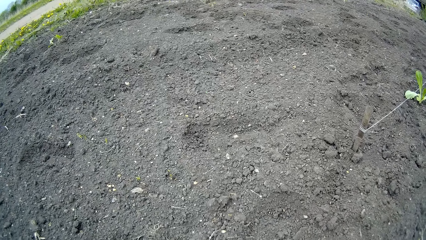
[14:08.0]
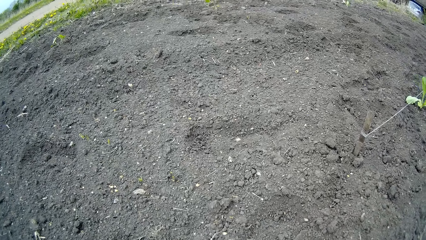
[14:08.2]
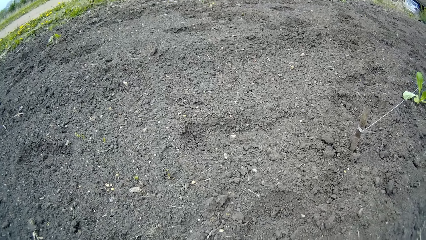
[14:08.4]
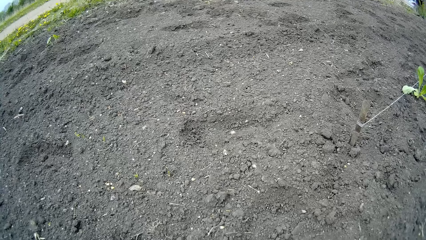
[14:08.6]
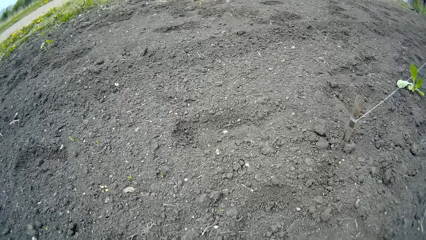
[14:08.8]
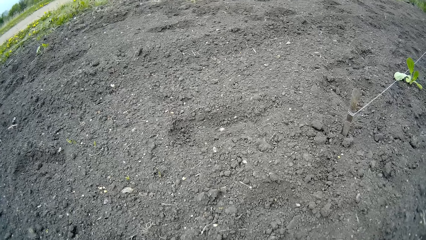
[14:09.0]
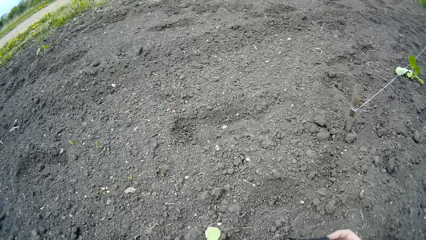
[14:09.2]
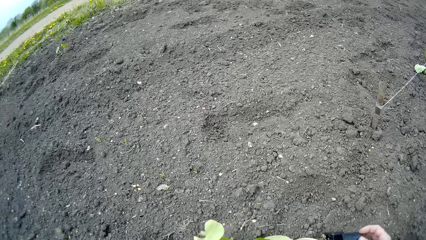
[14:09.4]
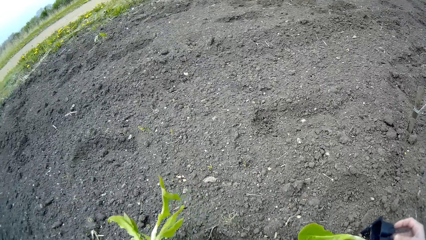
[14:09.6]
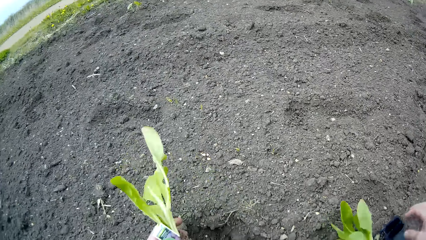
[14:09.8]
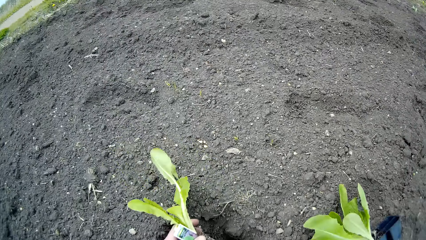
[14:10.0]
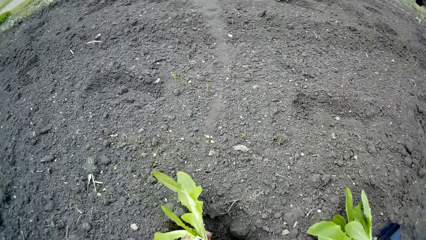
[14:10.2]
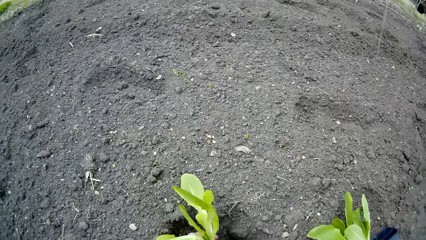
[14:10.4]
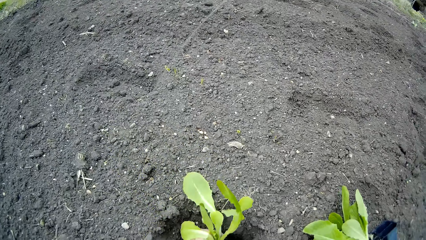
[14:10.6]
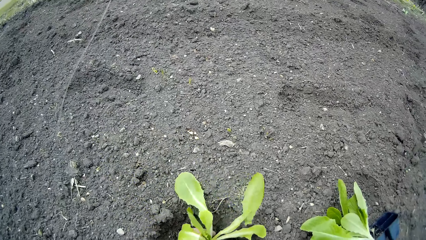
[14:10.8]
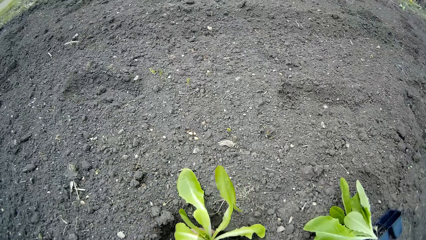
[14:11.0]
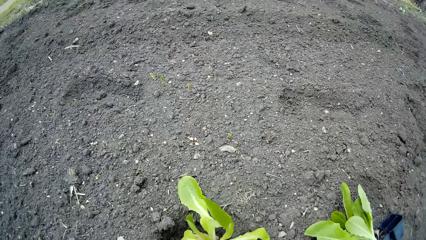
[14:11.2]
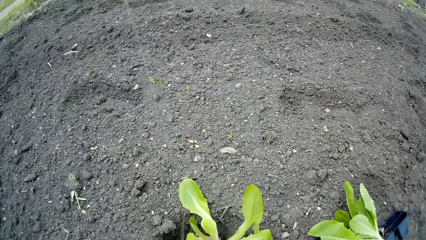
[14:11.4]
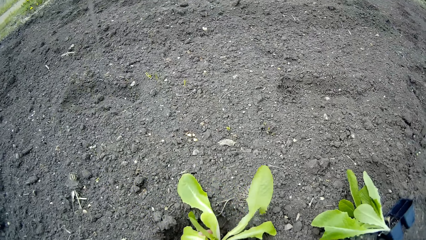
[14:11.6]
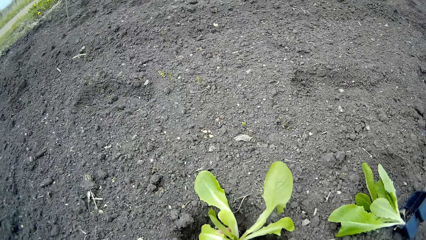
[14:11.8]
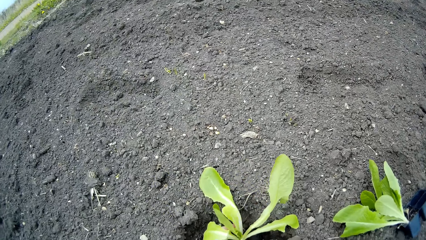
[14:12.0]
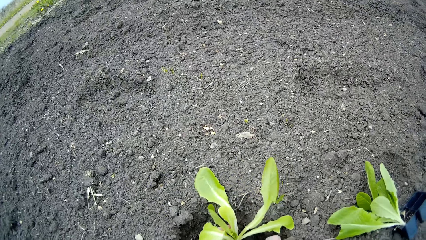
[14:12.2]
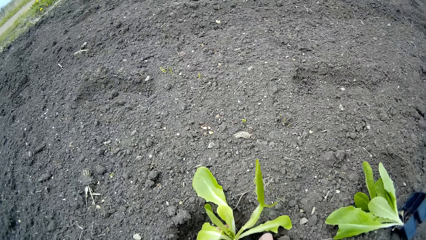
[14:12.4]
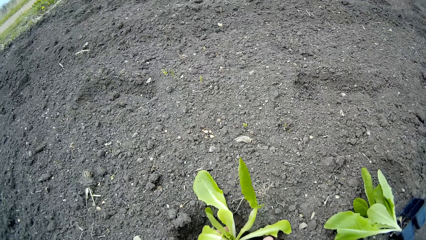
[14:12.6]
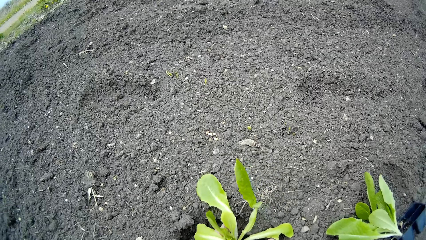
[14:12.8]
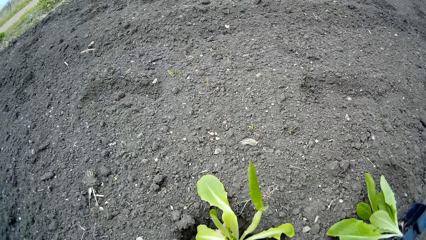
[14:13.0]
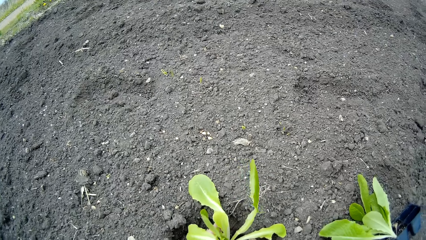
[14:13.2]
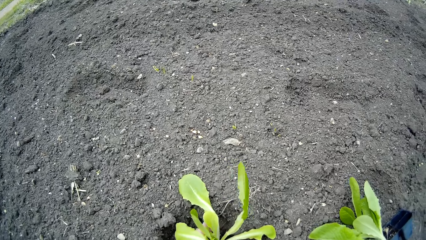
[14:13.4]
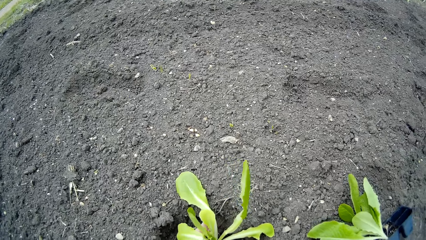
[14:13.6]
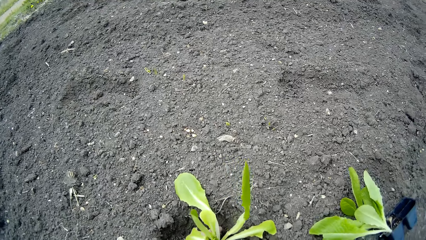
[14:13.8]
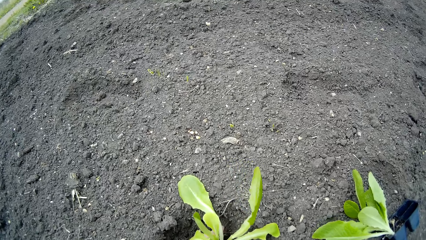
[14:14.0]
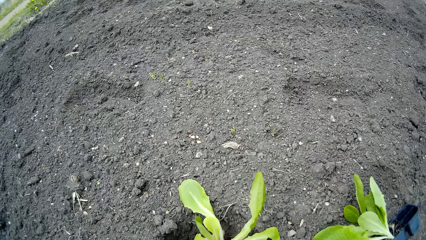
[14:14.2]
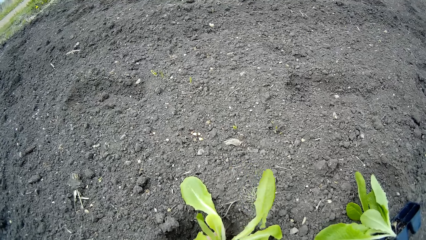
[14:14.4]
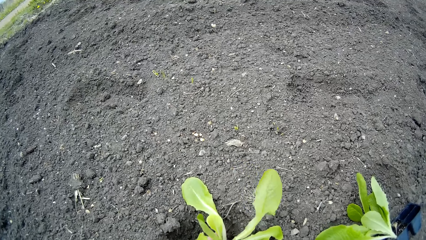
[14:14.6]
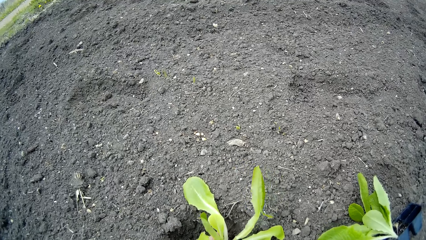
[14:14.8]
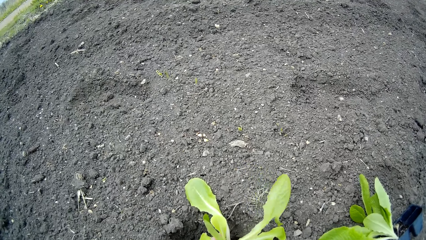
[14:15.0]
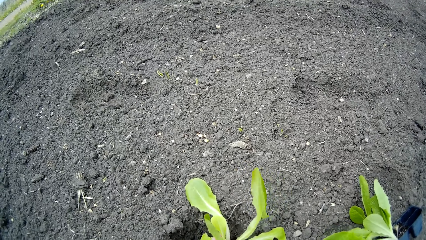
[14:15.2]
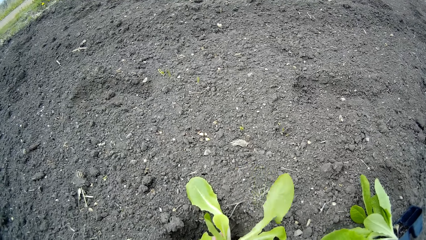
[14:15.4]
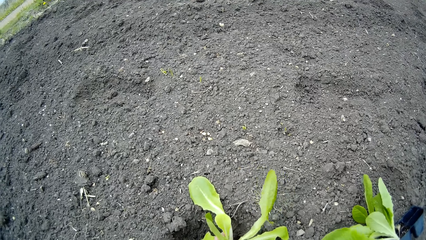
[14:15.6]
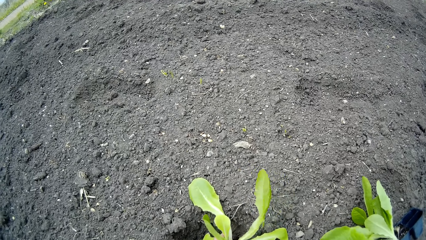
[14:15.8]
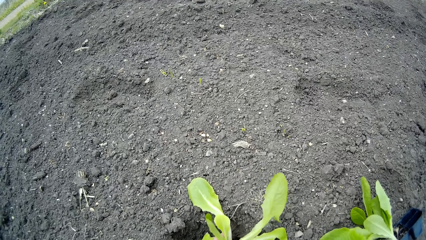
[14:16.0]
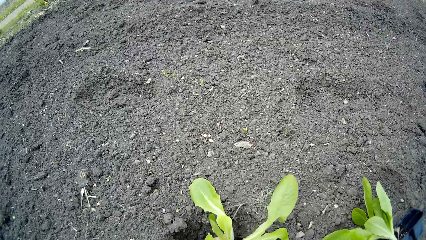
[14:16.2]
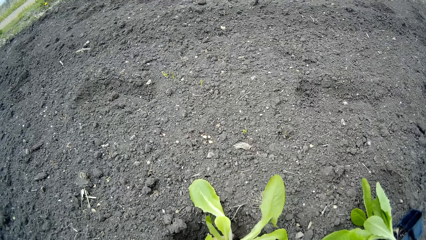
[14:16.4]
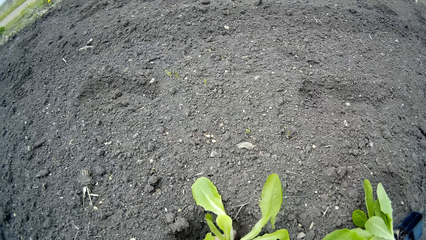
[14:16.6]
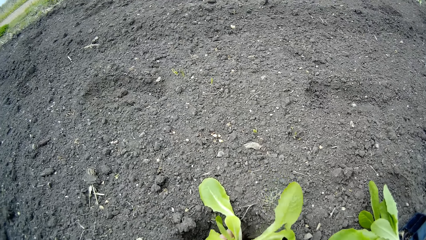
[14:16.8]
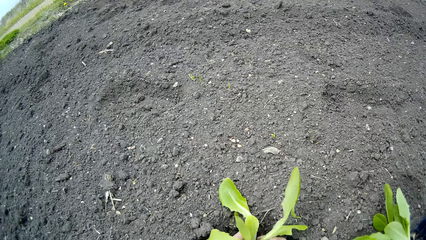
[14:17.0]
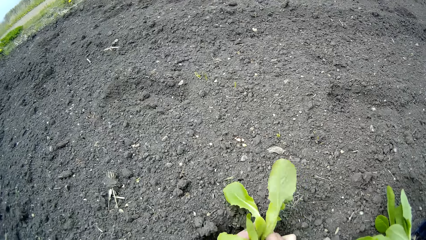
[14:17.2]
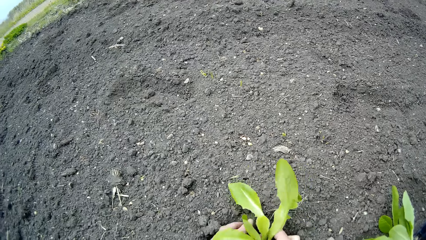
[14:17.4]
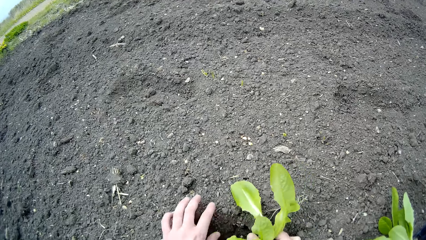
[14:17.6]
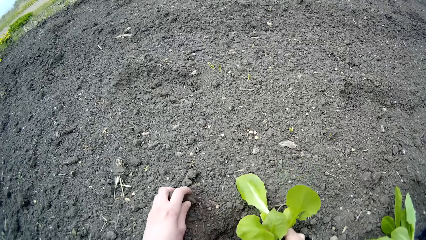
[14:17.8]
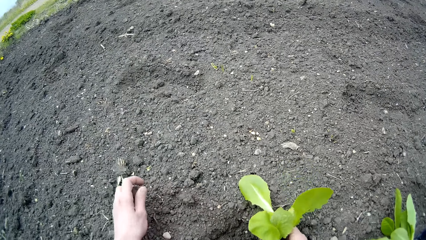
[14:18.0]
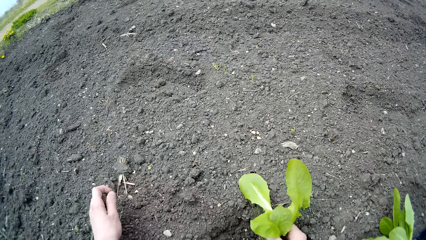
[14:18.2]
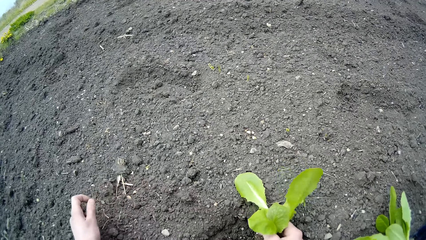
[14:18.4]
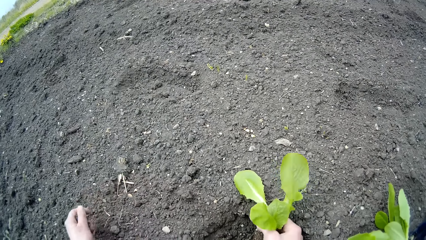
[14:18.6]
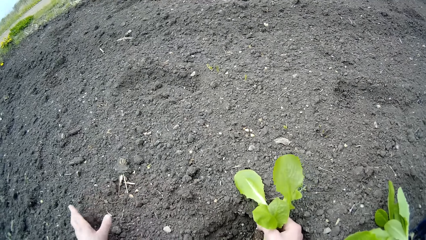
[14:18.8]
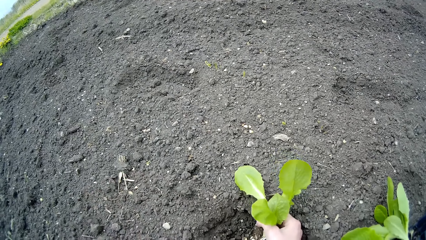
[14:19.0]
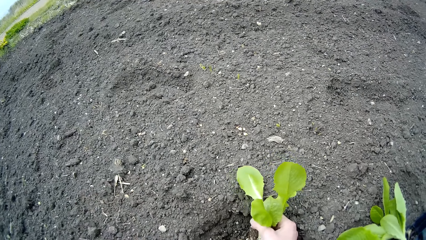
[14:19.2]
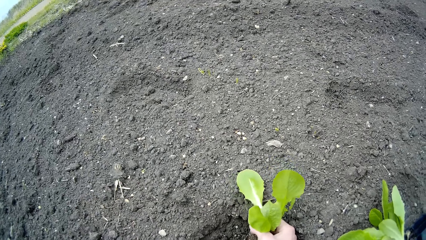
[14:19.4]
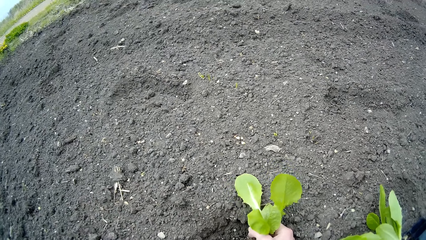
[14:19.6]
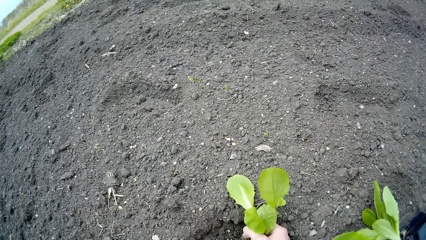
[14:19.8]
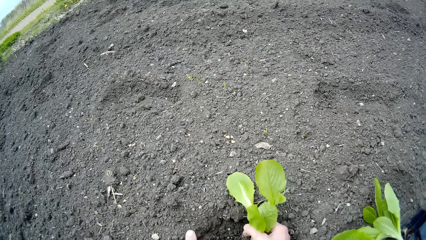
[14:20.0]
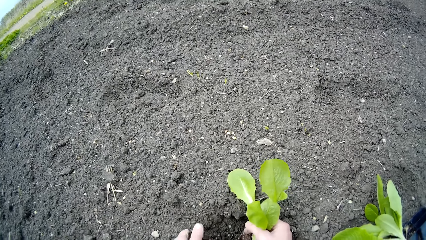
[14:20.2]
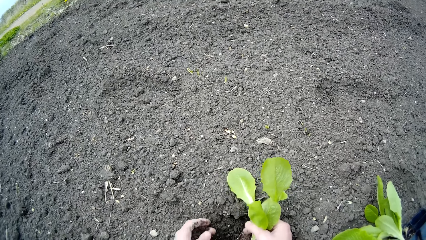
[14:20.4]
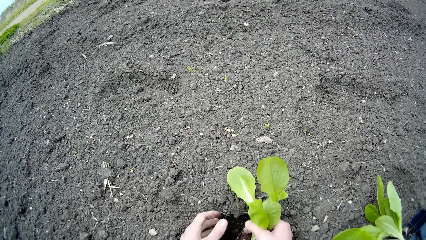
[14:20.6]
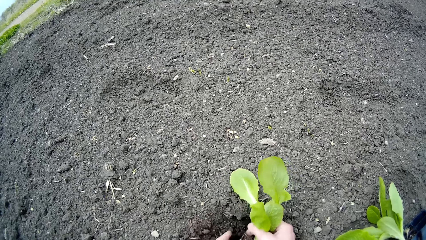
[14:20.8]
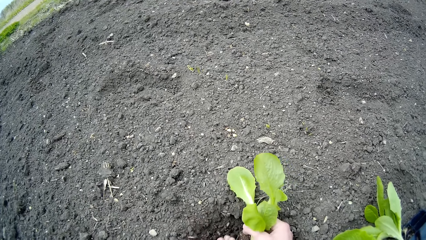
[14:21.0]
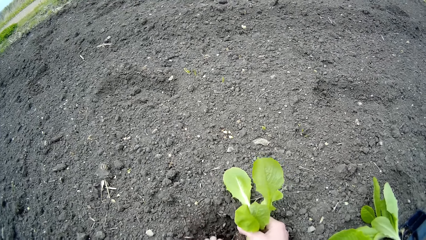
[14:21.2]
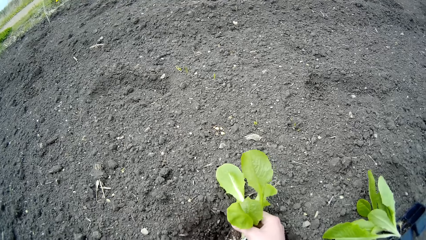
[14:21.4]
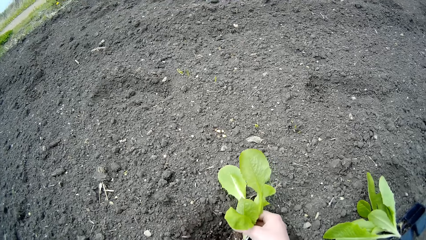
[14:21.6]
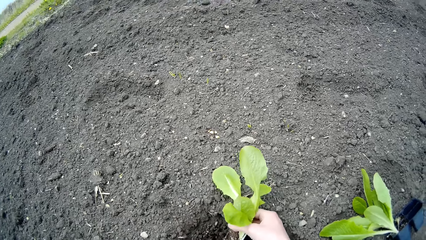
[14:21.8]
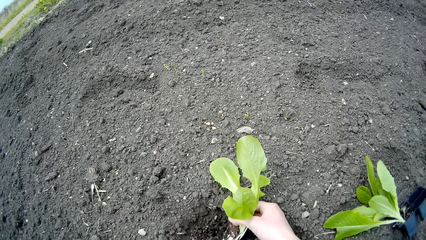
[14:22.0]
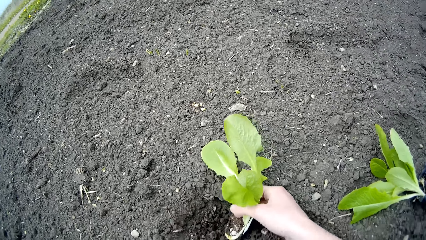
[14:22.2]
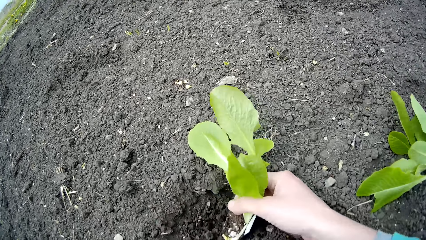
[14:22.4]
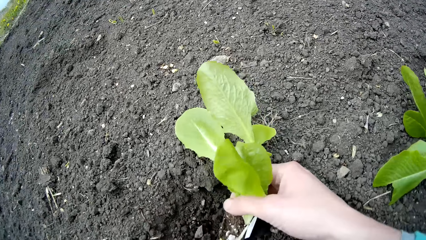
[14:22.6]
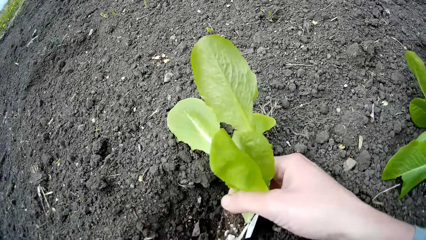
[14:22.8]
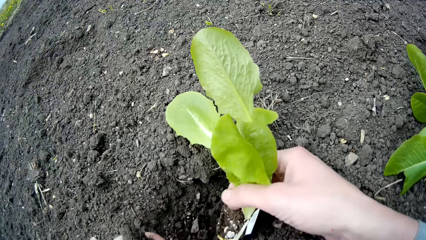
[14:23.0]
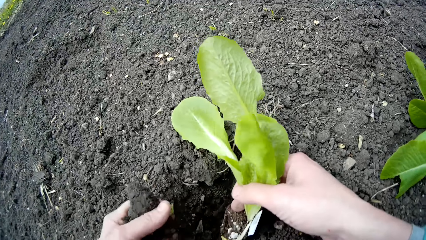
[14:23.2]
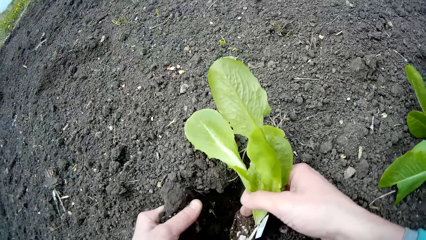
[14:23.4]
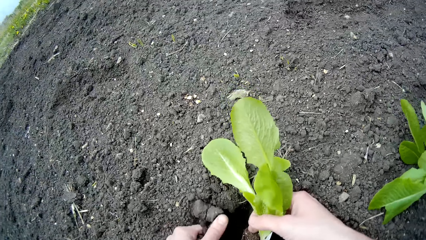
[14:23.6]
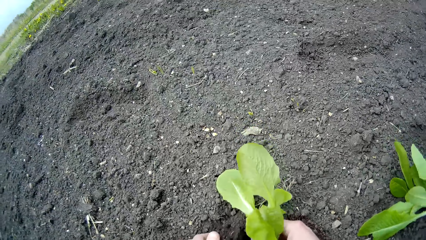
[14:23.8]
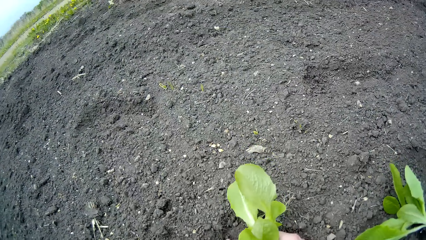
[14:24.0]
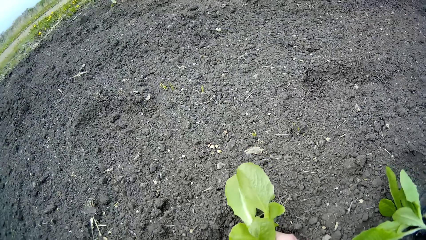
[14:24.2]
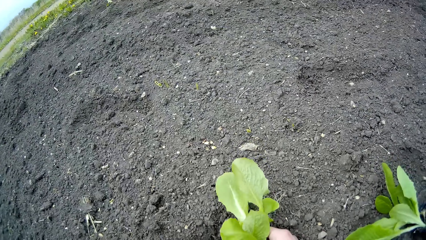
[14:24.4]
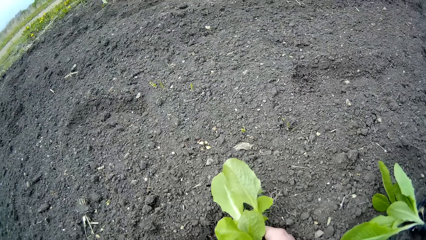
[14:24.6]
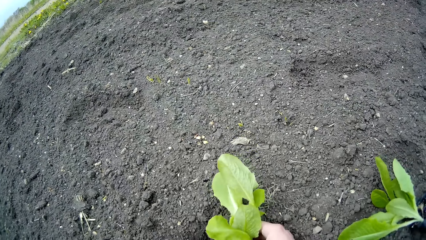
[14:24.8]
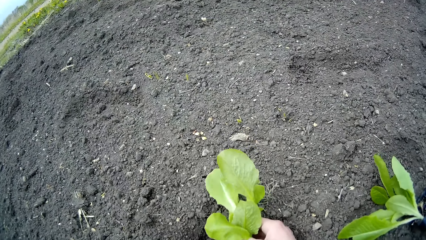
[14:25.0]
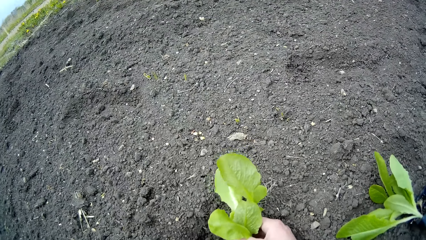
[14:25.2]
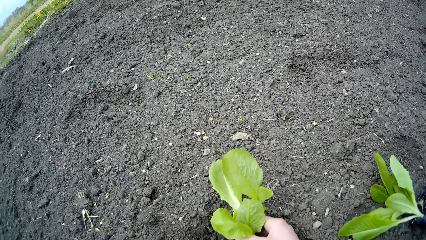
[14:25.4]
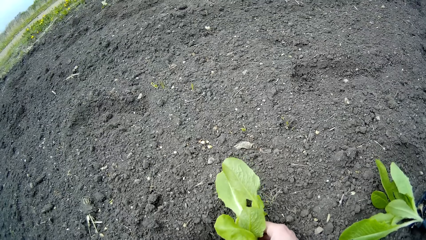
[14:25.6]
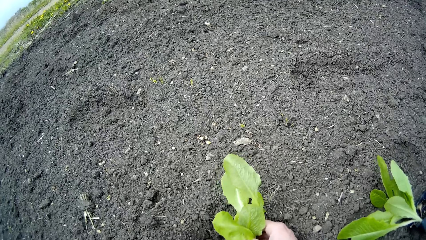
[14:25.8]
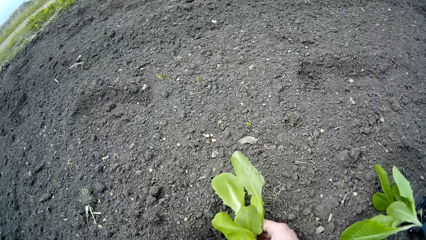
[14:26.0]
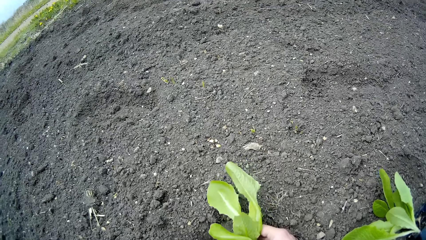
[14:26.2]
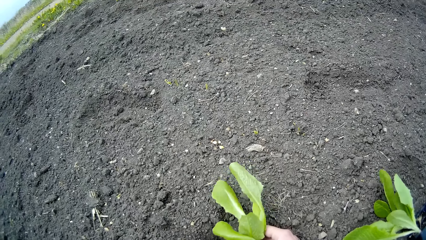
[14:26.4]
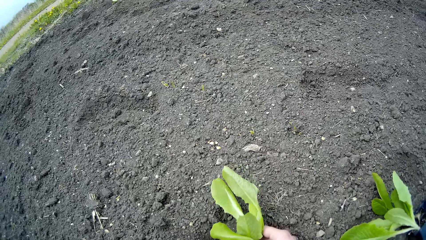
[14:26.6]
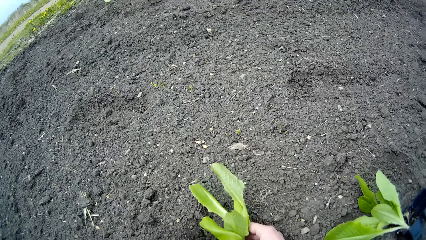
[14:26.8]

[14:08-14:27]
The camera wearer puts a plant or seedling in a hole with his left hand. He holds the seedling. He holds the plant with his right hand. He adds soil to the plant with his left hand. He spreads soil near the seedling.
